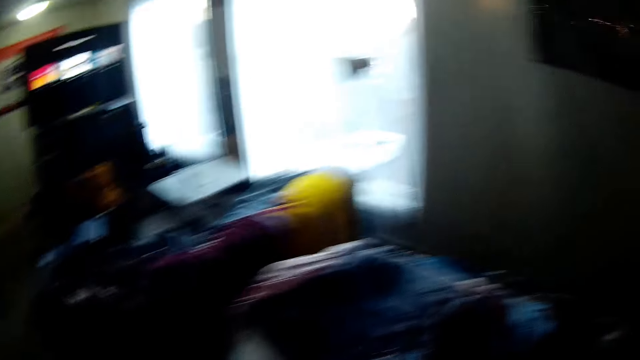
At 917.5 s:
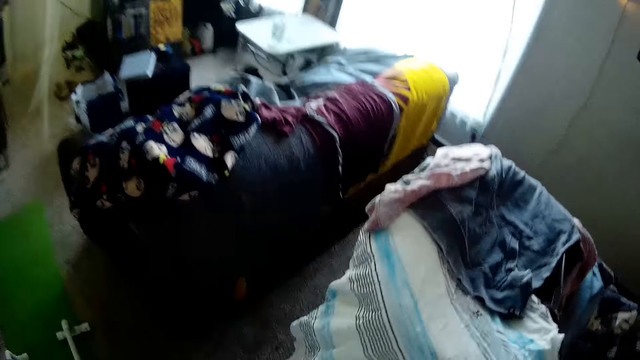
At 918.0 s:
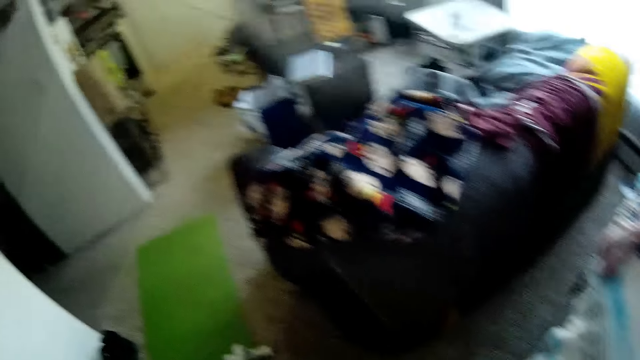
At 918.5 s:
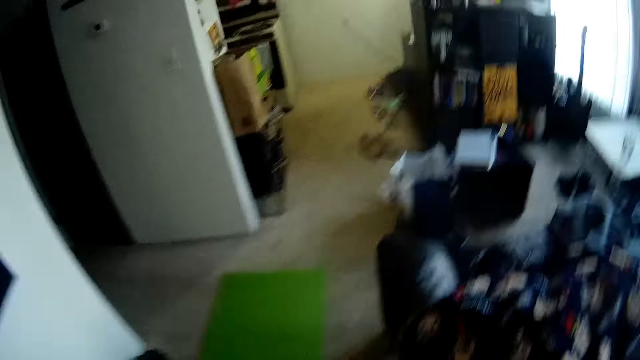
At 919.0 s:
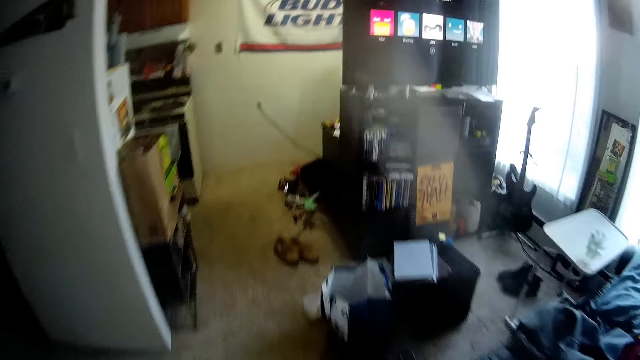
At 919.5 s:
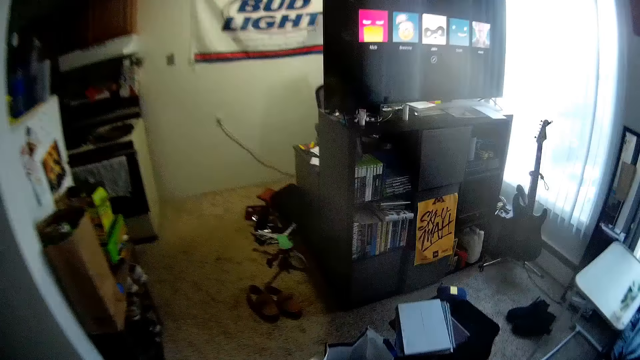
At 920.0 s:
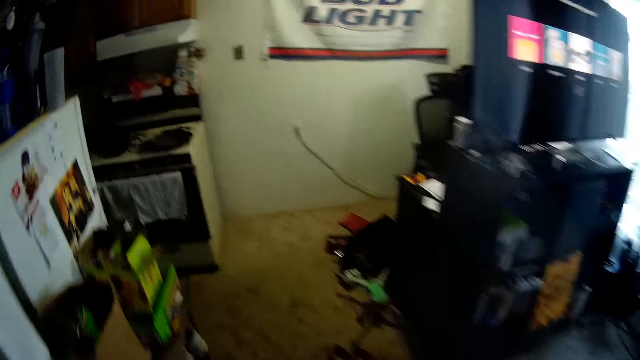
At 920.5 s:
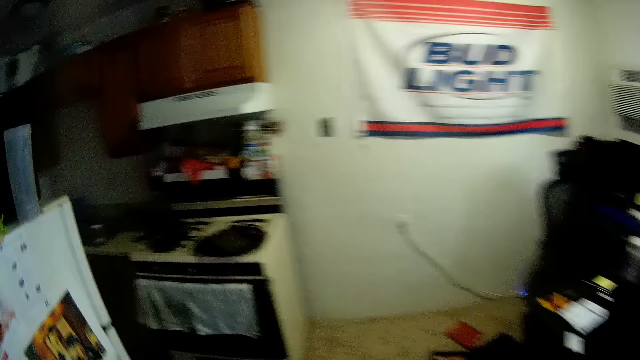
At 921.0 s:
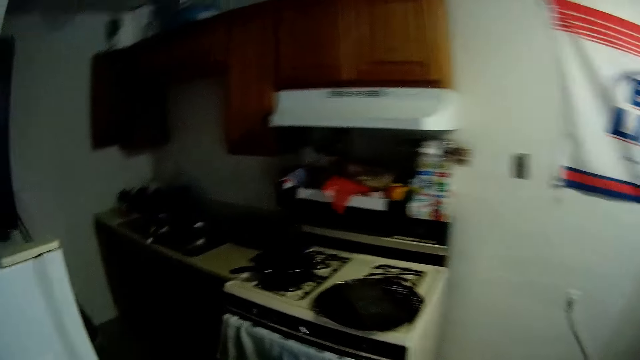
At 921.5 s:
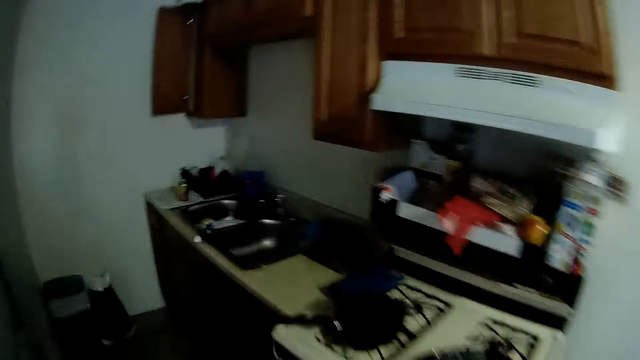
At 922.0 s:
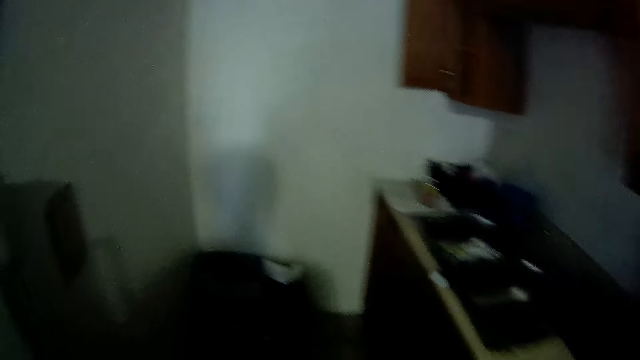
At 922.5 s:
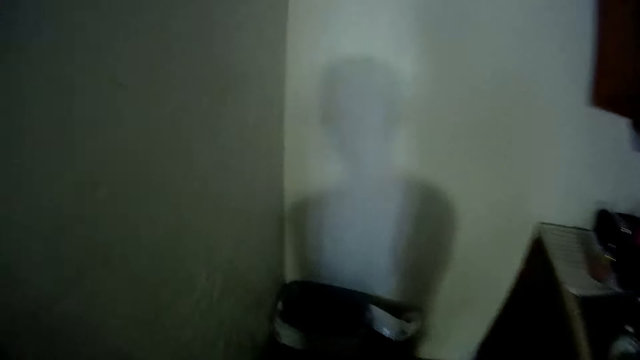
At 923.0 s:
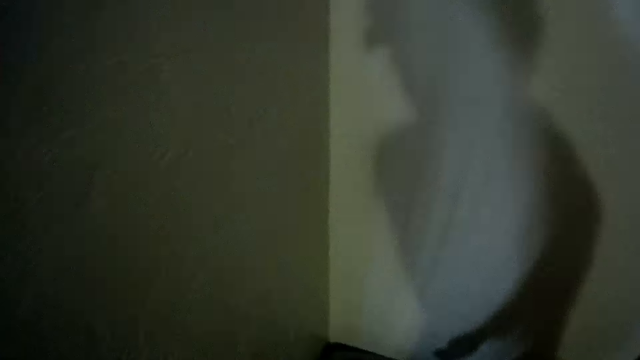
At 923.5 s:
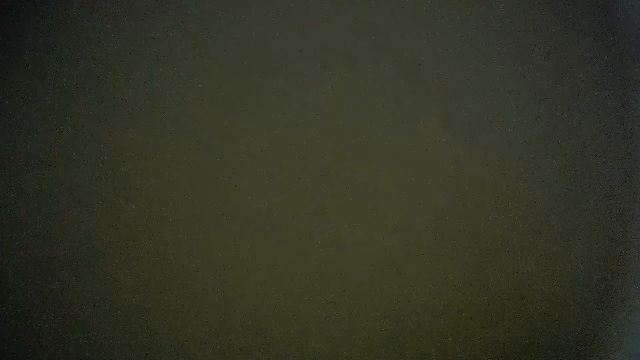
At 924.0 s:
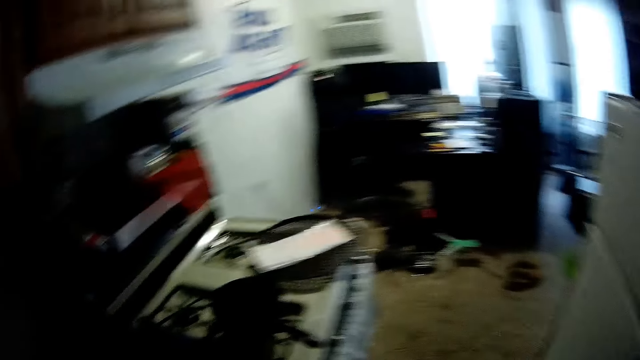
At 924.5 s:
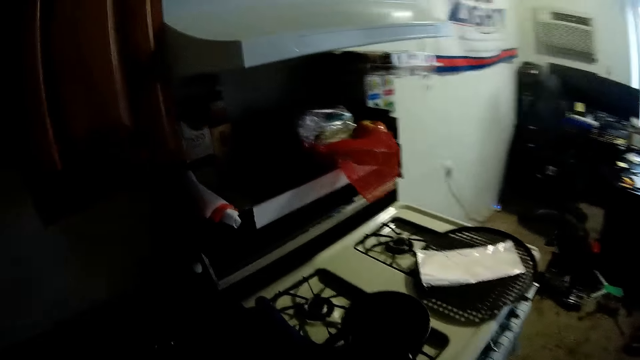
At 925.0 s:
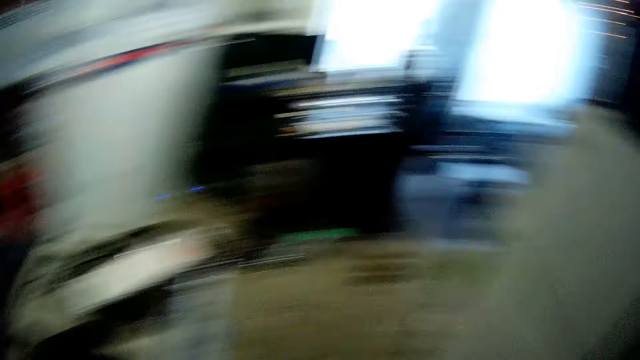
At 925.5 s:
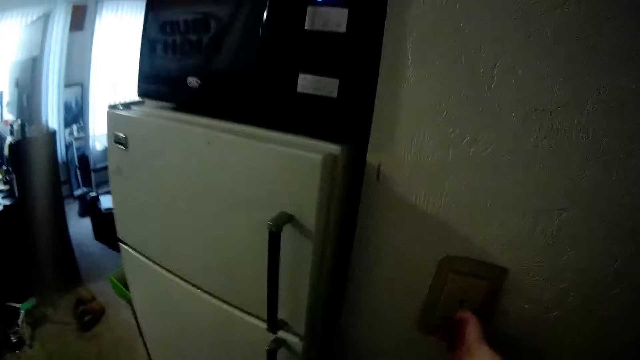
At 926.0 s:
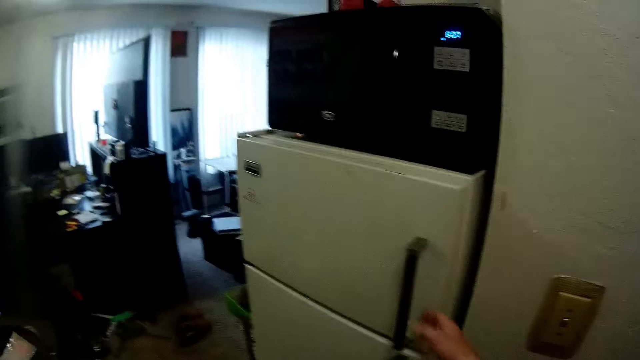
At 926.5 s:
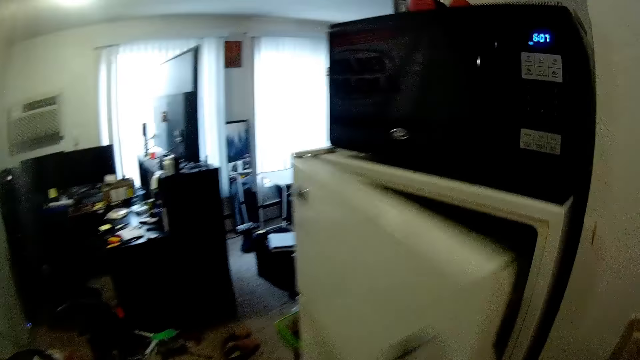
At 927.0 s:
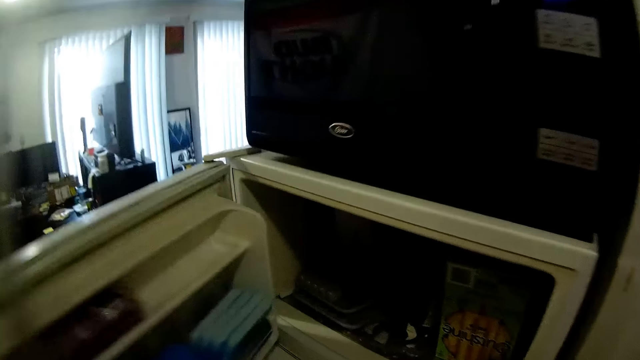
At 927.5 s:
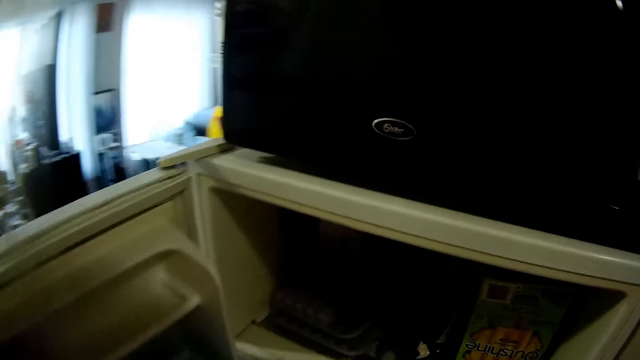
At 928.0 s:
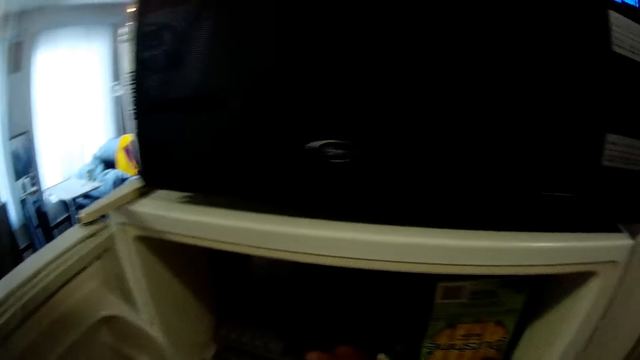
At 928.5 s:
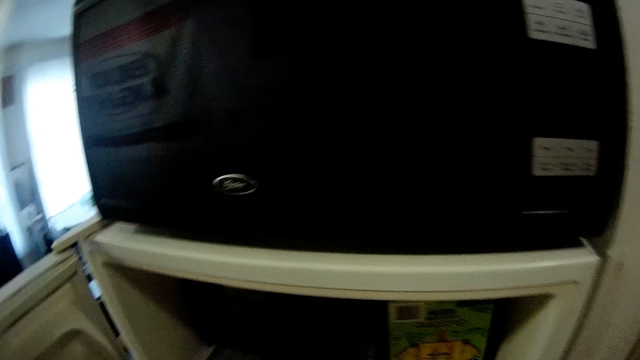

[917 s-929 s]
The camera wearer walks to the kitchen. He does something. He turns round the kitchen. He turns on a light switch with his right hand. He opens the upper door of a refrigerator with his right hand.

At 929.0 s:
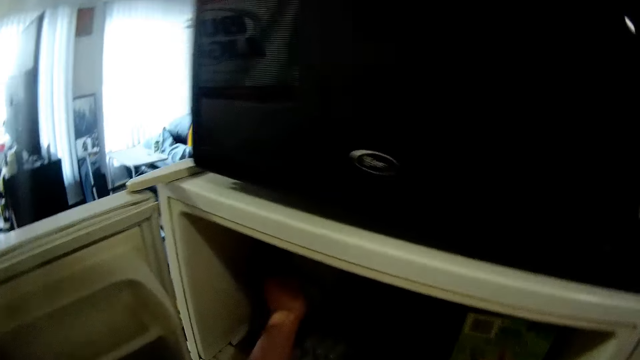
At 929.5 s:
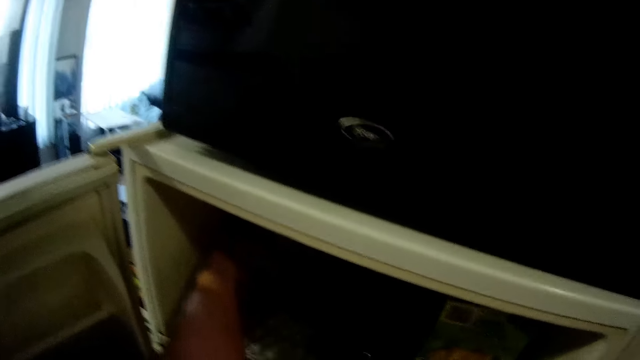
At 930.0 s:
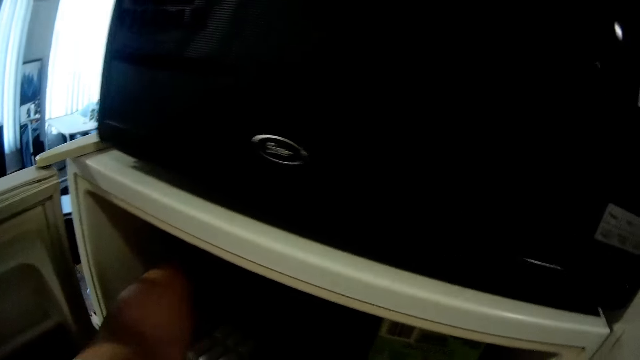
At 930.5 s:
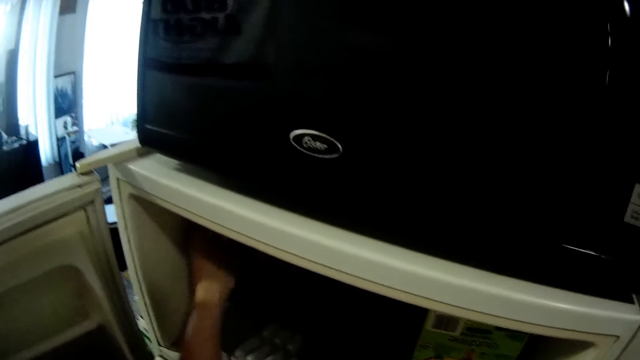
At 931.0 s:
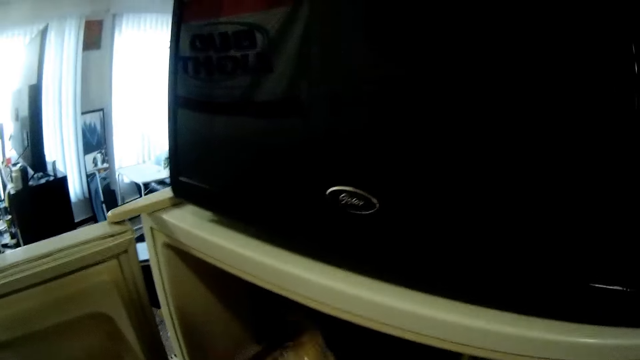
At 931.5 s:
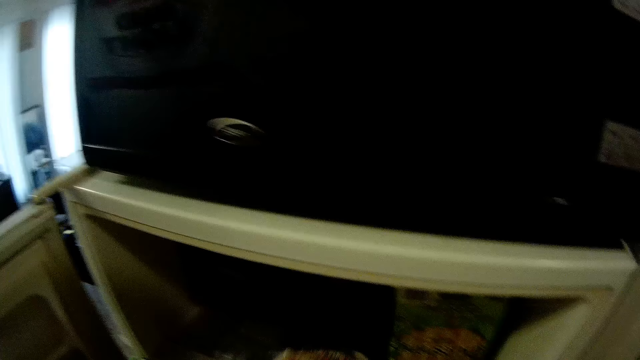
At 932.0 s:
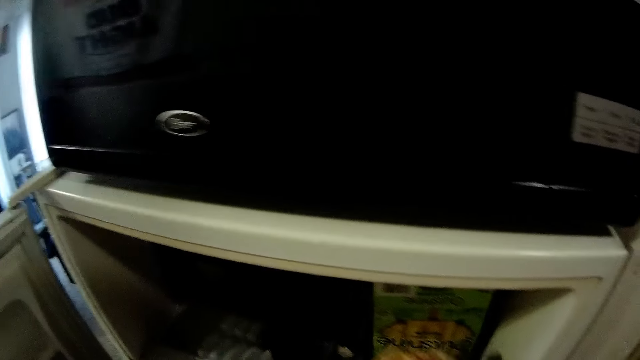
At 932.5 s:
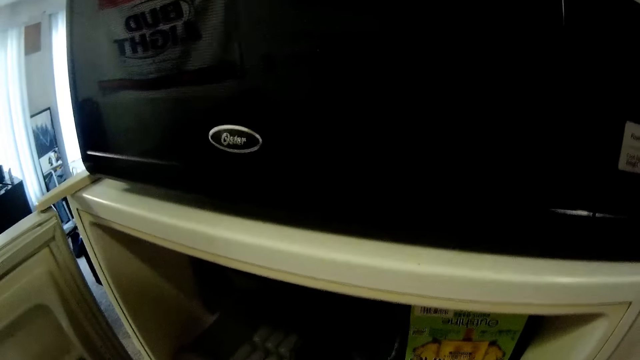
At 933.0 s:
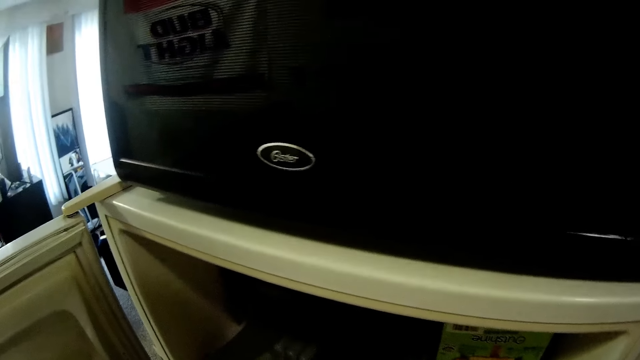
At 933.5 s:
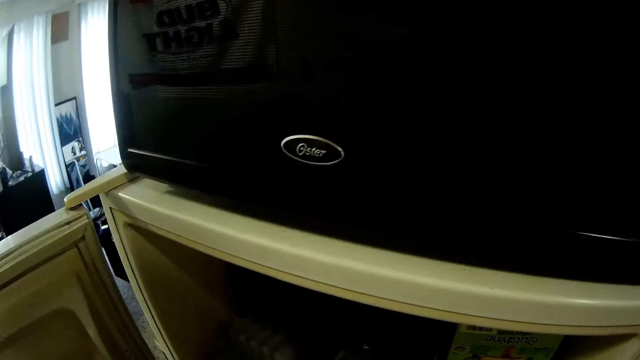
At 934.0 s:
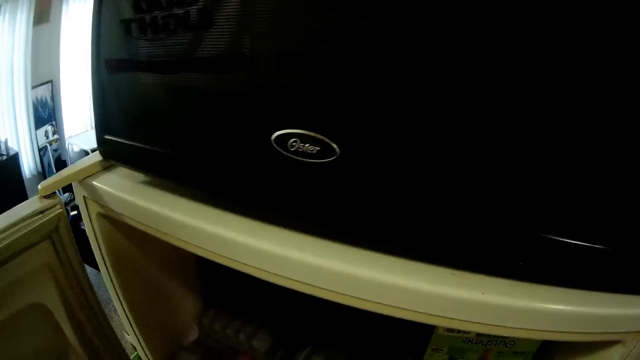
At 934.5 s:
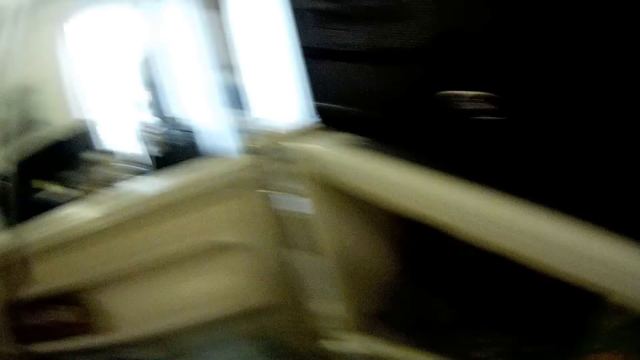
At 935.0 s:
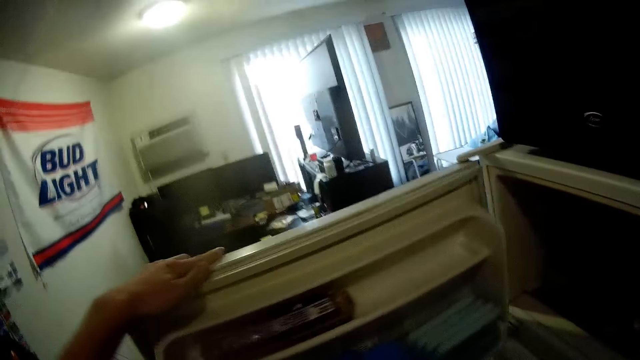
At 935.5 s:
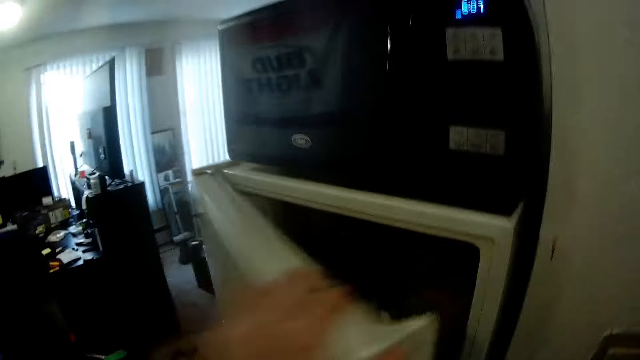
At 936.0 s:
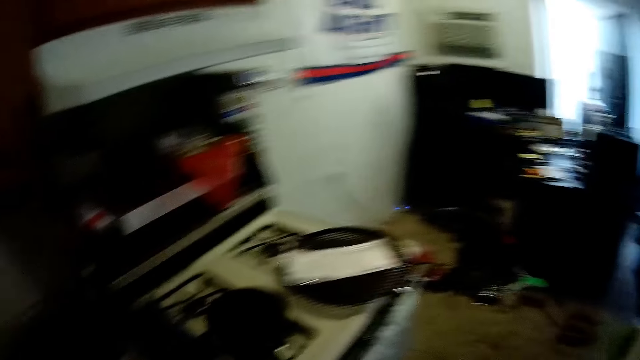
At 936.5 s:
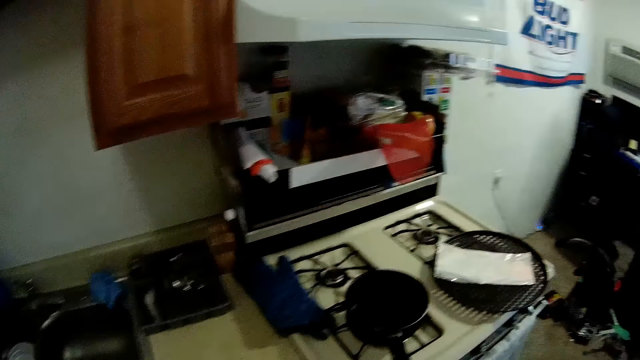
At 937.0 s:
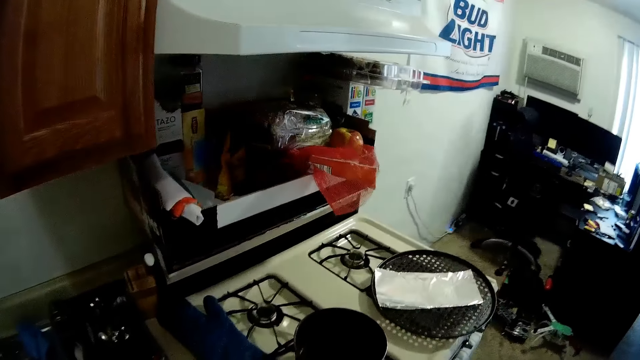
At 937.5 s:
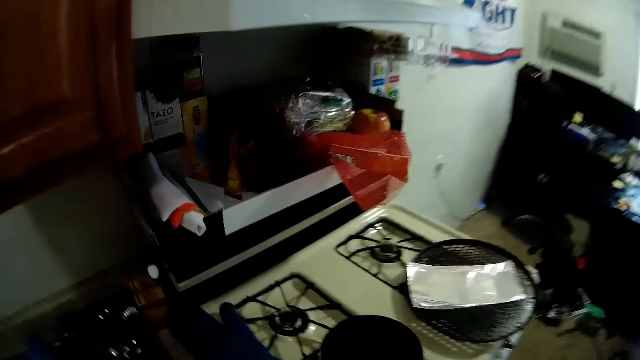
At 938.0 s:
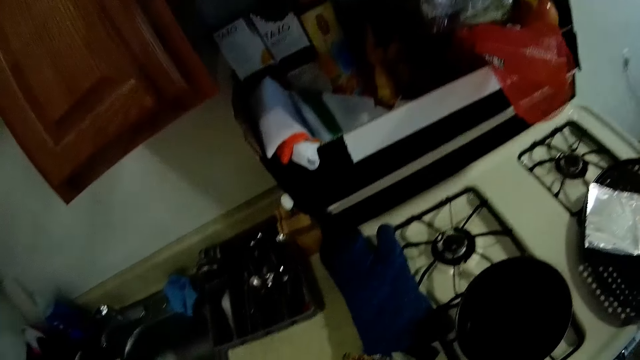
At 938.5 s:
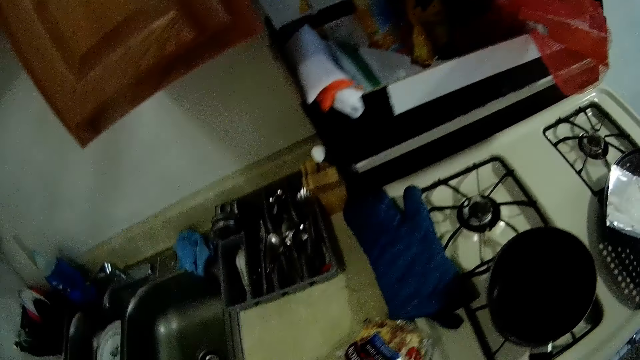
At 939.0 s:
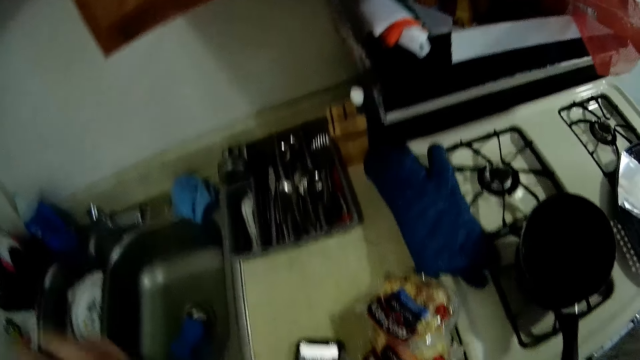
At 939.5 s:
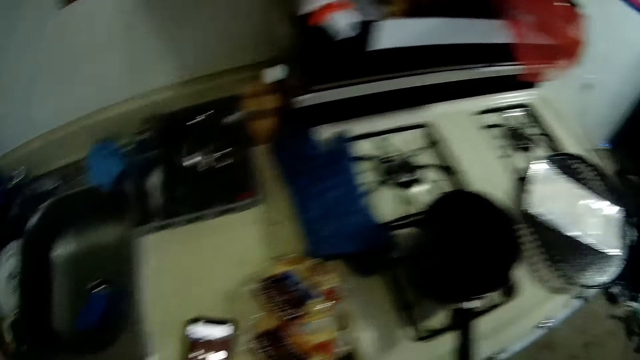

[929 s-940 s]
The camera wearer brings out a pack of food from the refrigerator with his right hand. He stares at the freezer. He turns. He closes the upper door of the refrigerator with his left hand. He looks around the kitchen.
